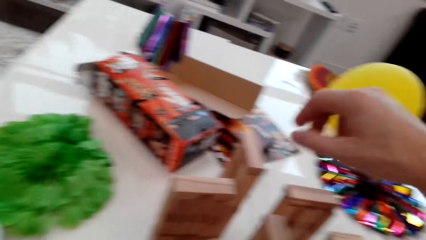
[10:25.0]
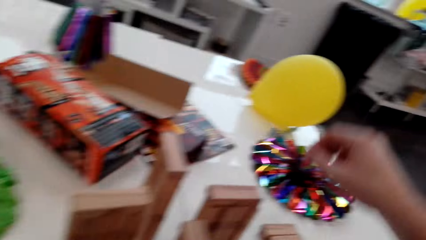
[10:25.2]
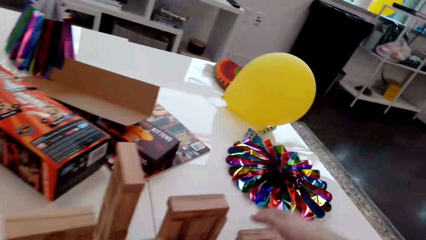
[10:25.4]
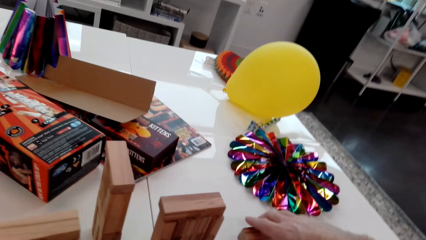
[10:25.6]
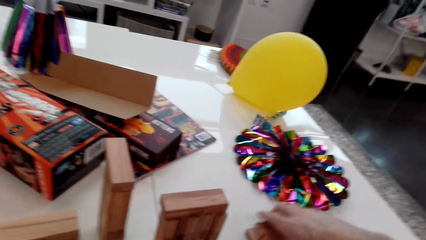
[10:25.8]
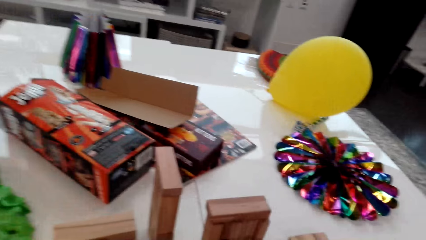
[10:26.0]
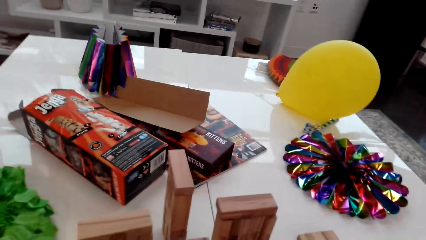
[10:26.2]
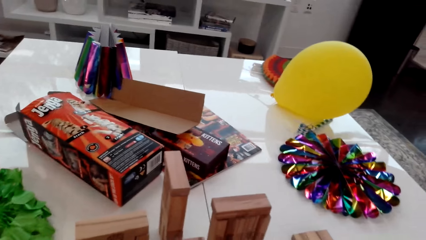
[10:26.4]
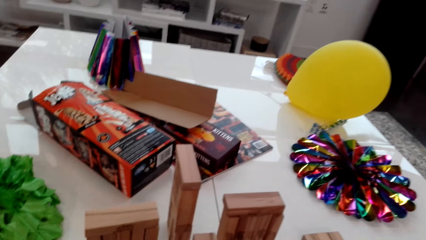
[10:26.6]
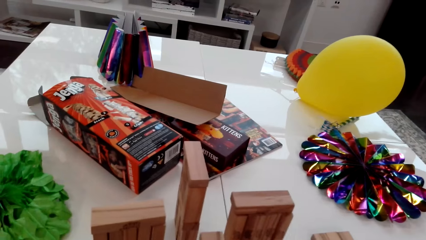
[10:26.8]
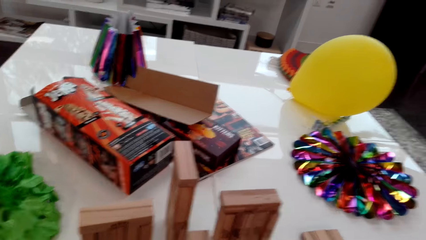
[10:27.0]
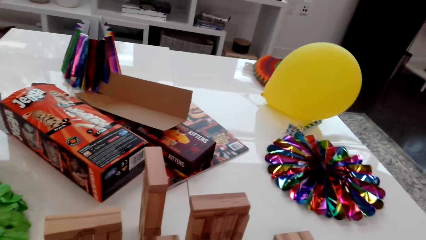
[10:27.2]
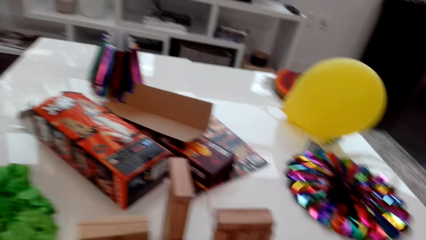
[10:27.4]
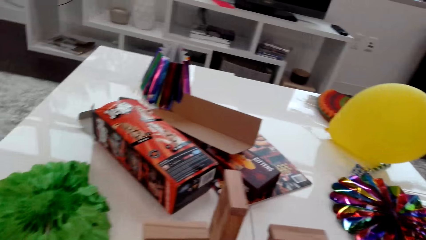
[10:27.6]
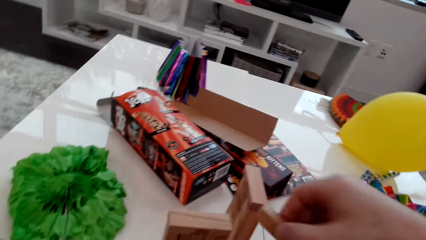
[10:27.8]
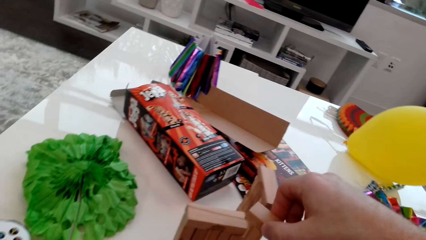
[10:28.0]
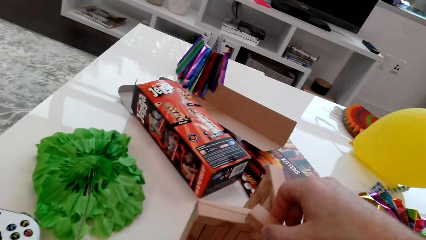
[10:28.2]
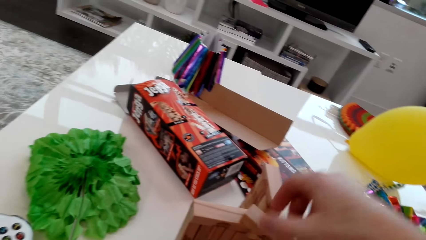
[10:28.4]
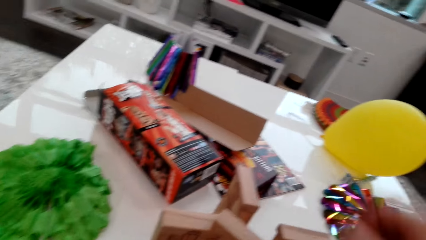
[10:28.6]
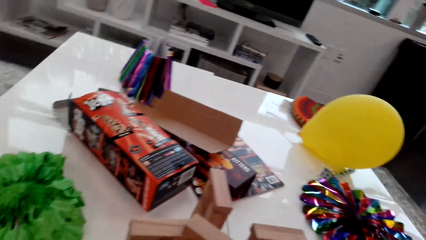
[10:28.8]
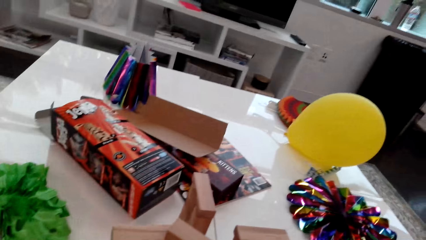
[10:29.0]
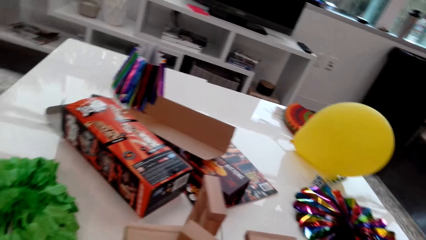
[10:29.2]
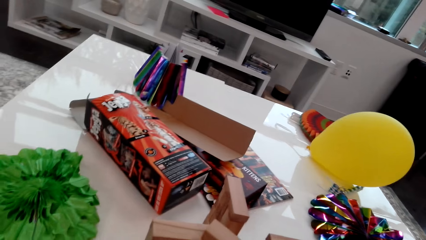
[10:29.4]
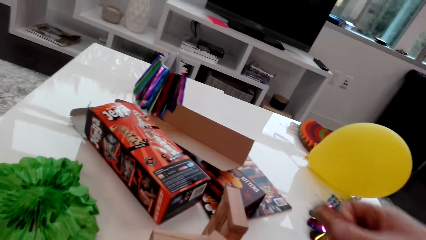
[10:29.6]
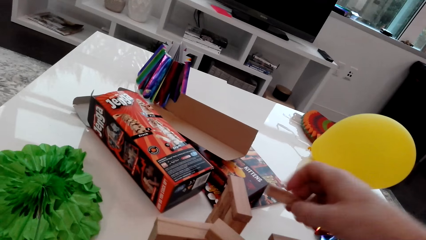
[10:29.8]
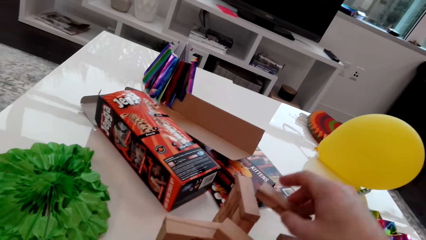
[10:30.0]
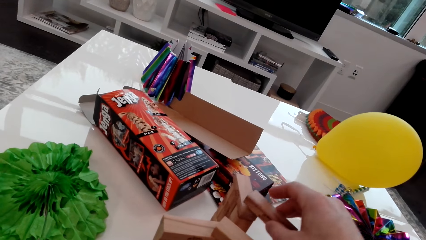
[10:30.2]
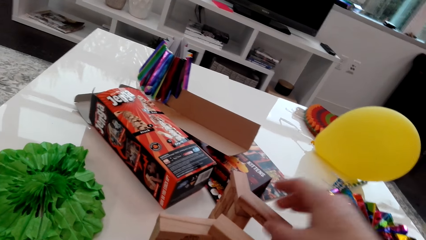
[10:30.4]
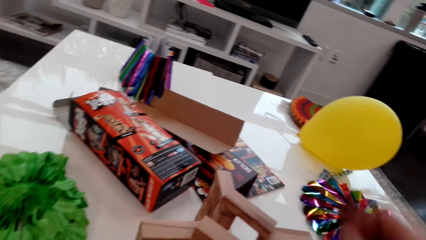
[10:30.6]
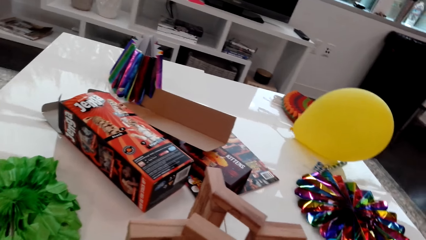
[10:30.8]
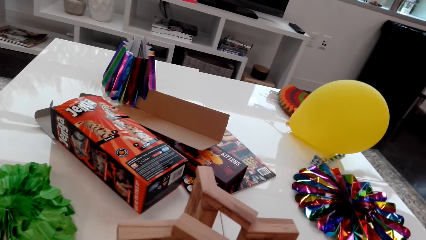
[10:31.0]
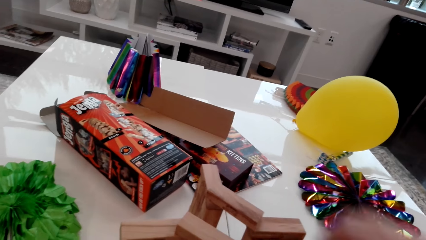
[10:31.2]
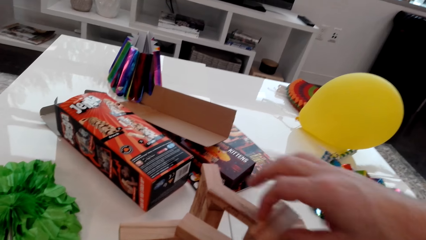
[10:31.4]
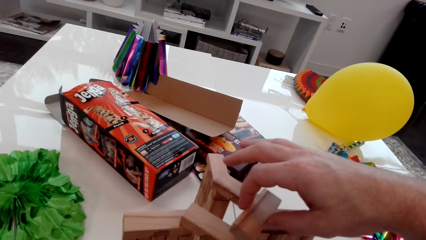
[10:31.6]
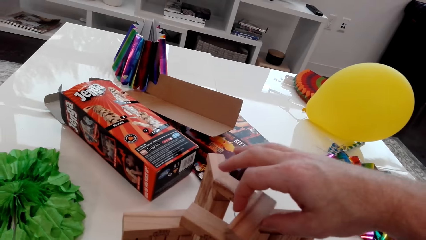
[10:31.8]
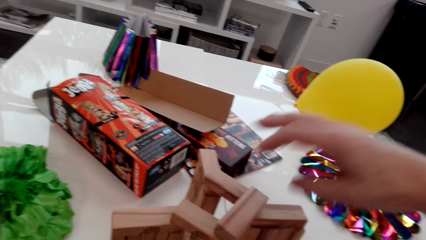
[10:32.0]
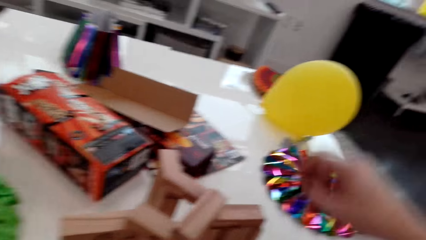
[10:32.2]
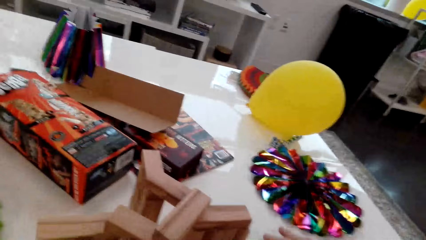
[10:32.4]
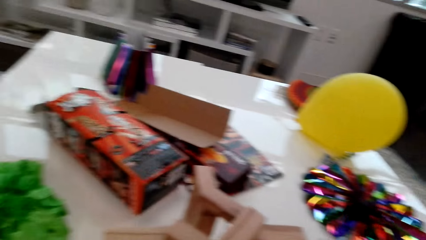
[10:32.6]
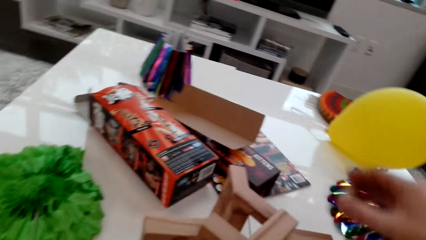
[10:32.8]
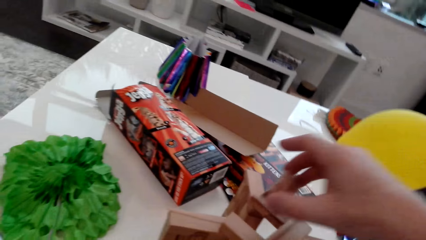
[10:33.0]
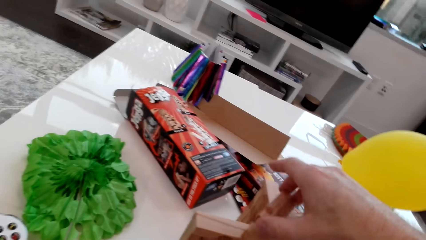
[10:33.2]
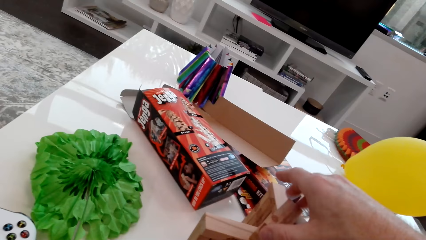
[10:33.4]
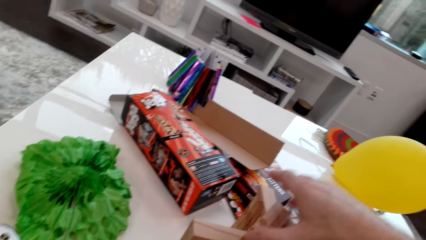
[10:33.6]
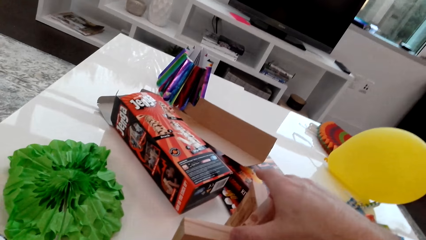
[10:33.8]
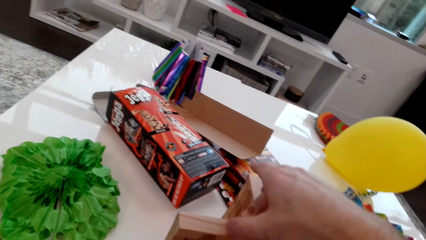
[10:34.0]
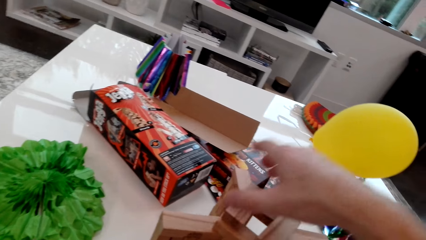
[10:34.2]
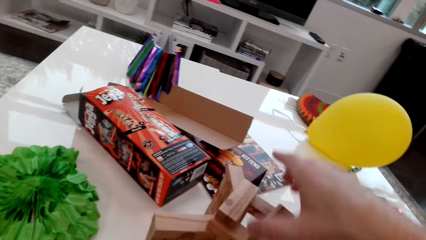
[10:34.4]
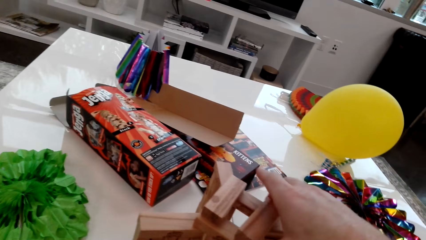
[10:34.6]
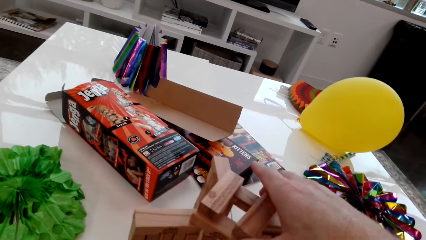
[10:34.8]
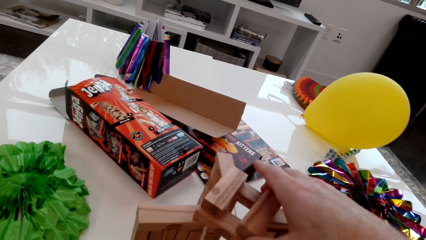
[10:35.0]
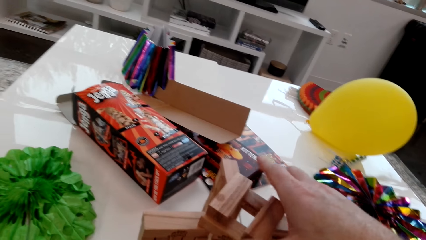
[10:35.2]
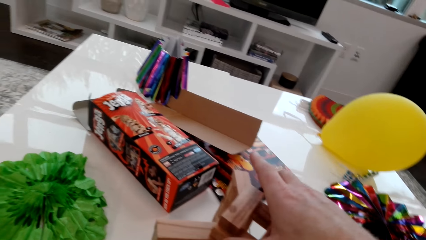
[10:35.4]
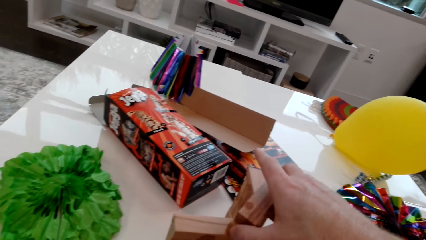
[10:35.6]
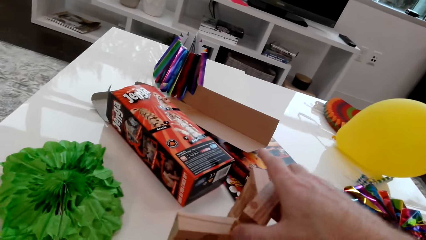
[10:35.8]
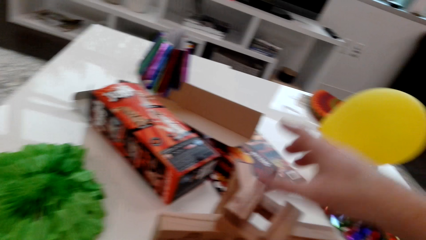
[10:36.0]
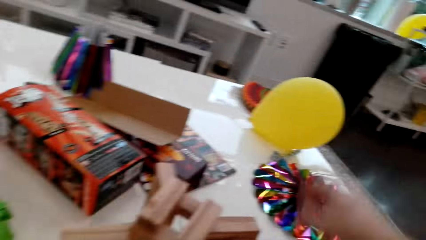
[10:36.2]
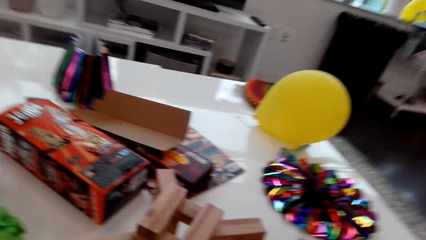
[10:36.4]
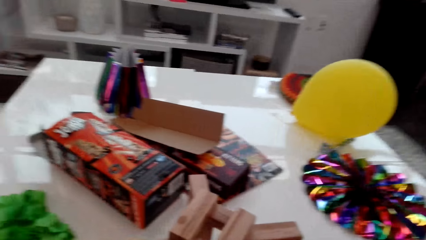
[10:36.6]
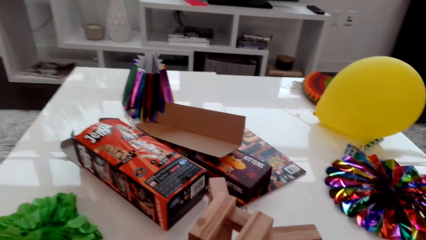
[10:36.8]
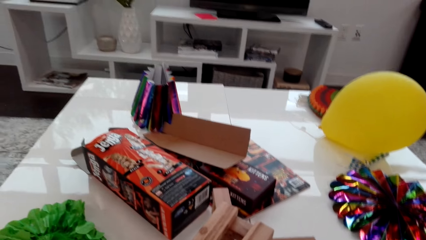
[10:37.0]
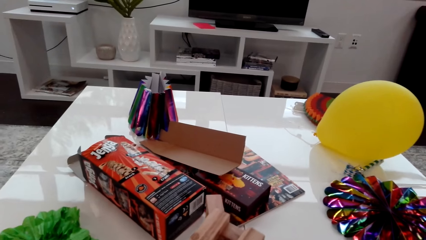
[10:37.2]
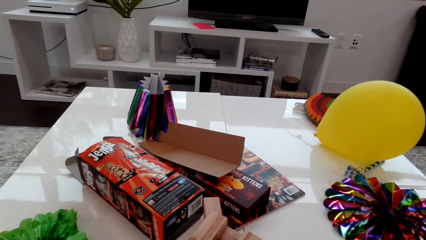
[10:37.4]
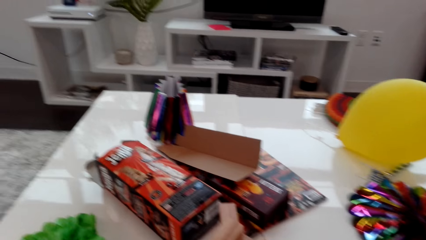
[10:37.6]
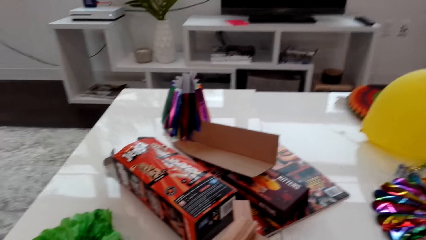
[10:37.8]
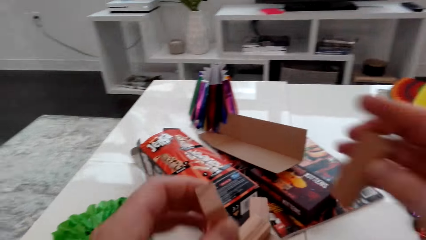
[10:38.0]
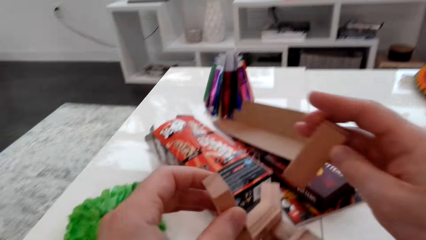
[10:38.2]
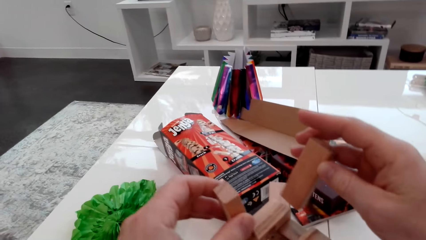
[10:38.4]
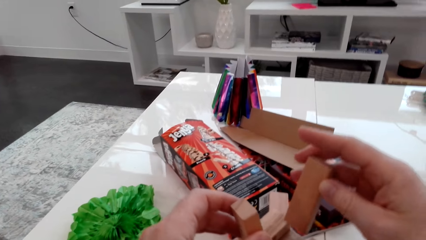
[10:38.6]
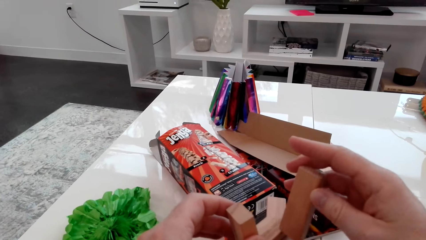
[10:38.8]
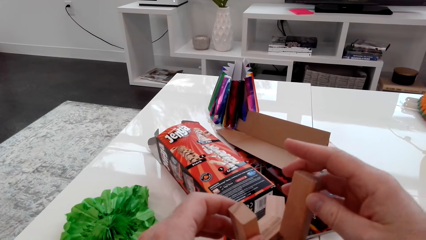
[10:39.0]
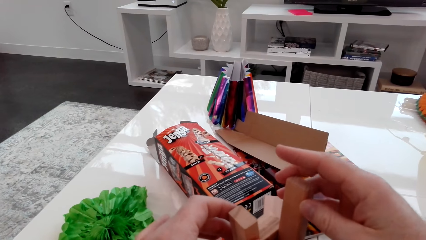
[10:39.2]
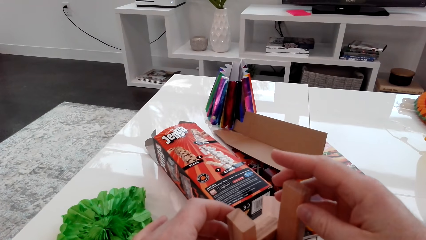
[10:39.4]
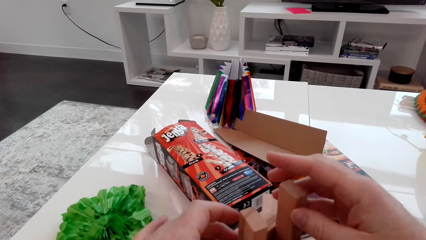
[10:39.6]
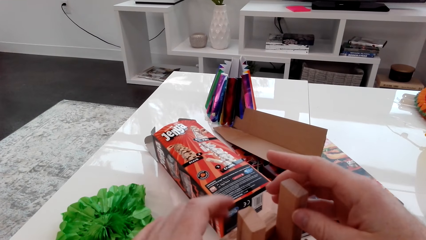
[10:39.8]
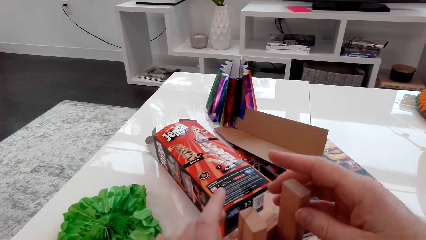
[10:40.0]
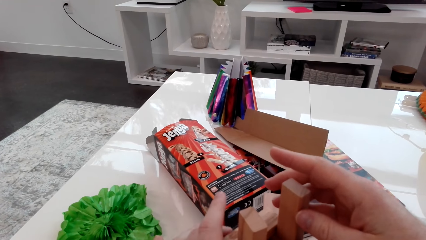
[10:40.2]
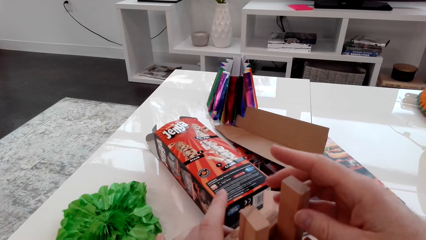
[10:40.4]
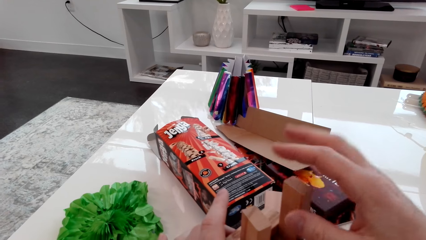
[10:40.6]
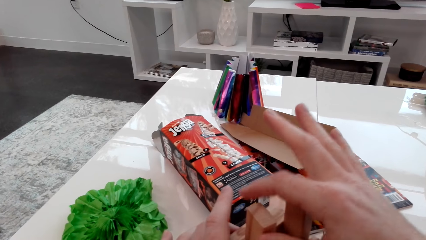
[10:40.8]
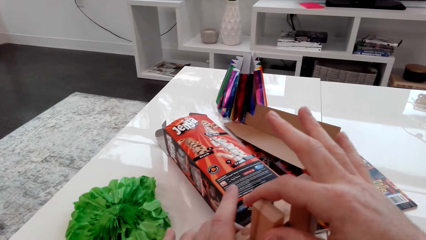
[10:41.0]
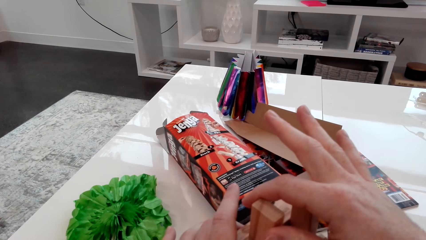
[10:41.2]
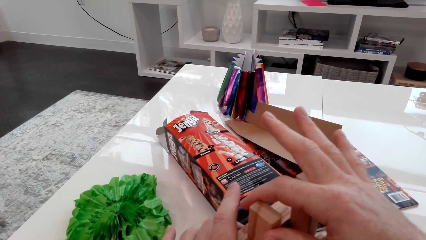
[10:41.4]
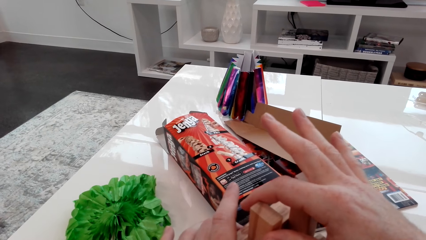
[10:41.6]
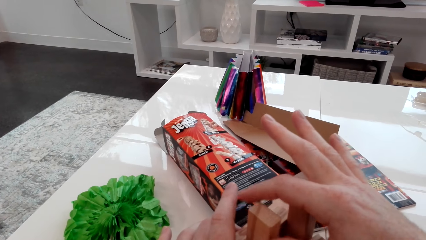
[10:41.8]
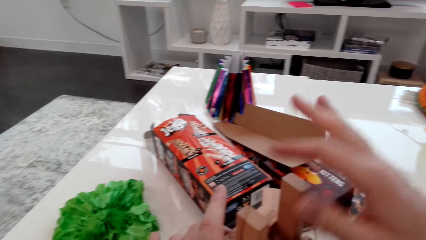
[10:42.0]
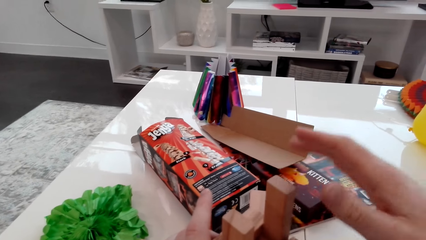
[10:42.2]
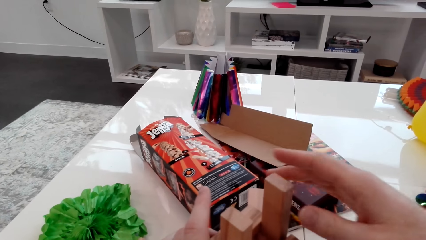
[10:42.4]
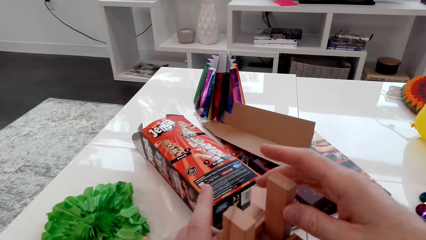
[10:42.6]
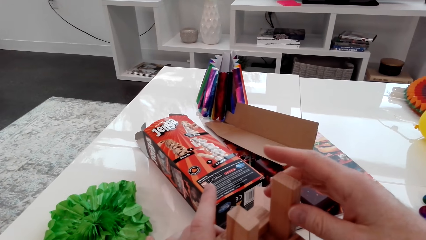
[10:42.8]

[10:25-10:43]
The camera wearer places a cube on a stack. They take up a cube. They place the cube on a stack. They place a cube on a stack. They place a cube on a stack repeatedly. They fix the cube on the stack. They place two cubes on a stack and fix the cube.
